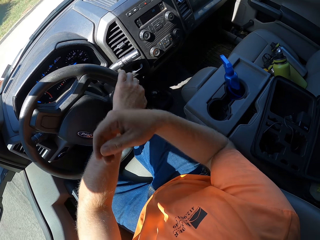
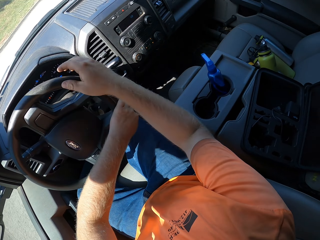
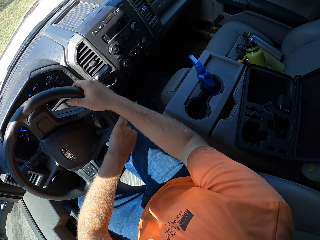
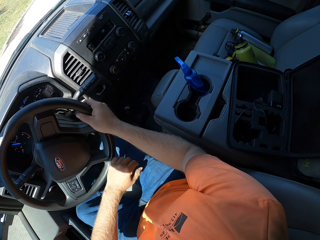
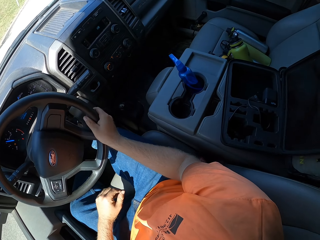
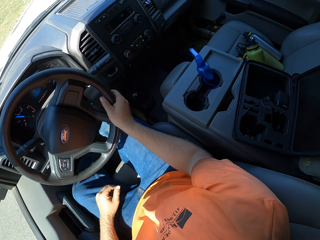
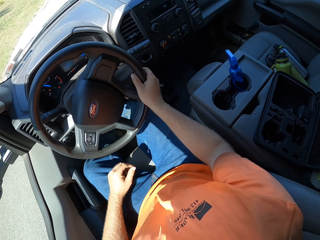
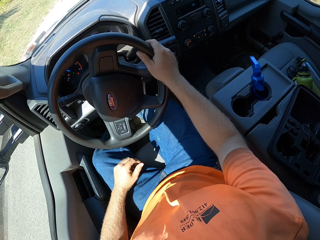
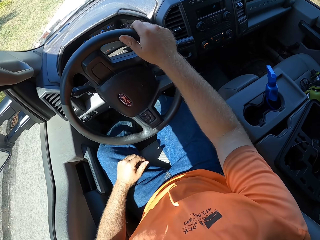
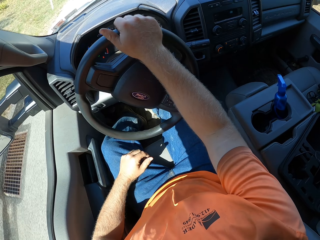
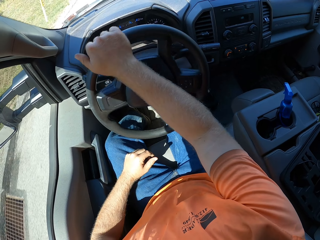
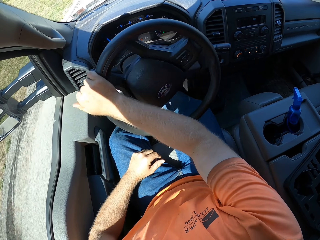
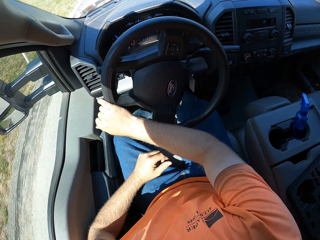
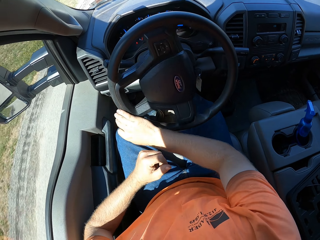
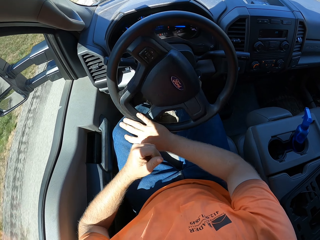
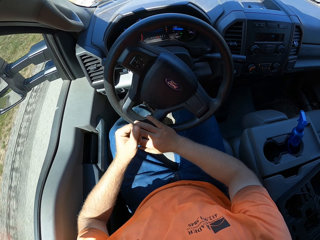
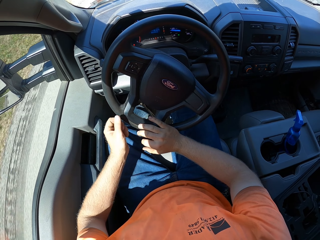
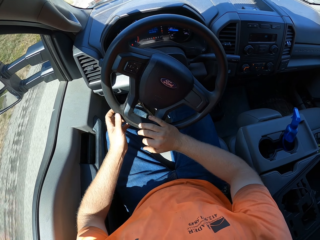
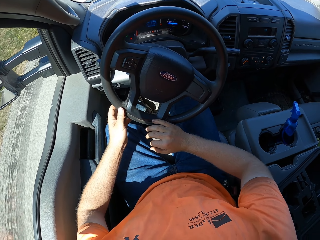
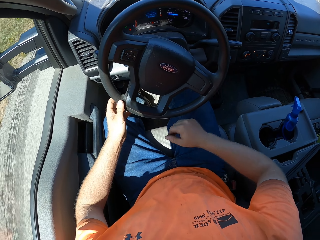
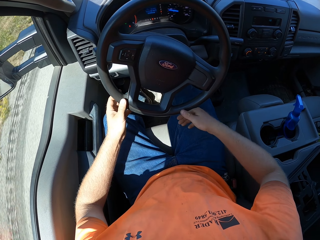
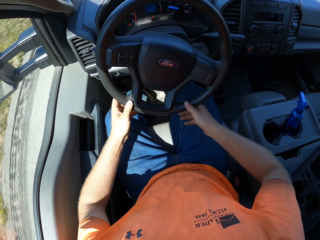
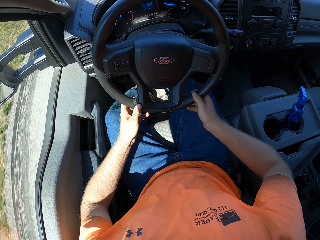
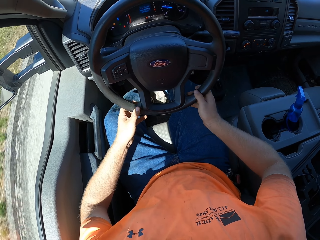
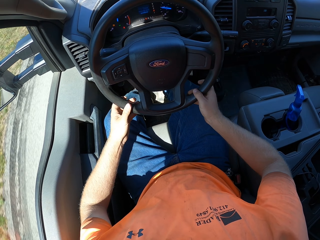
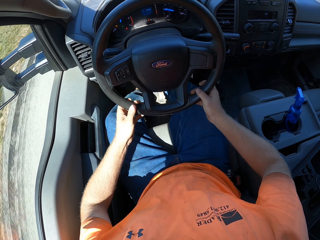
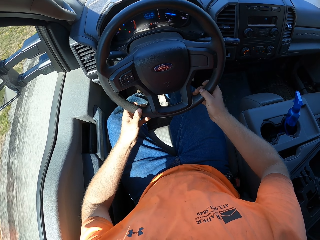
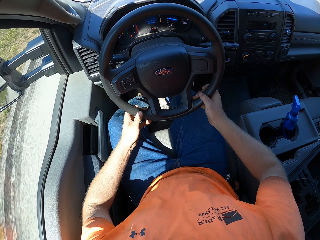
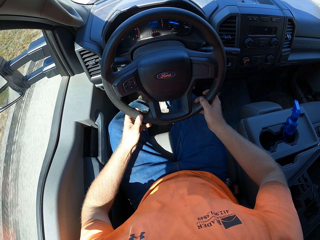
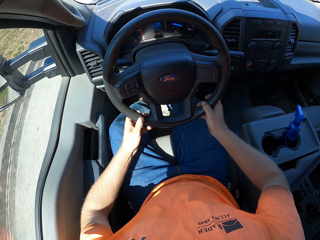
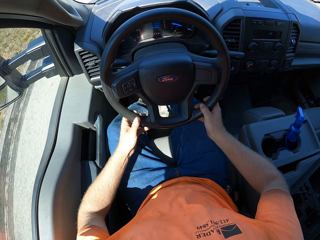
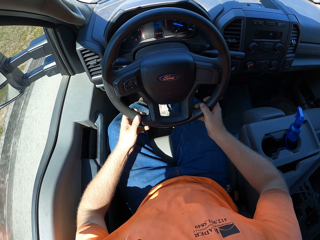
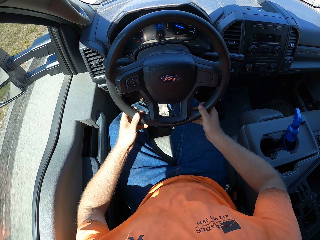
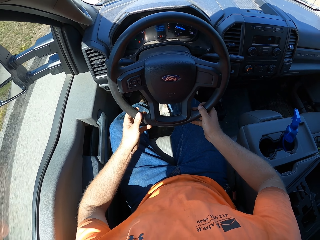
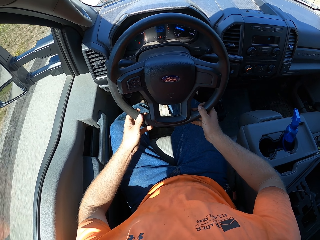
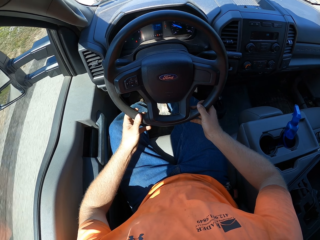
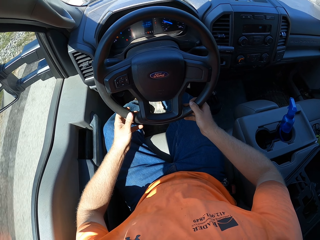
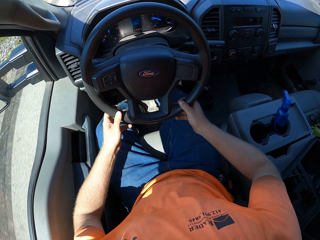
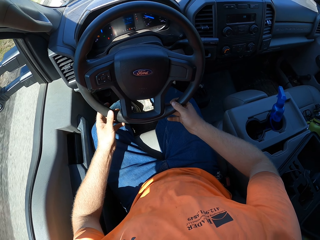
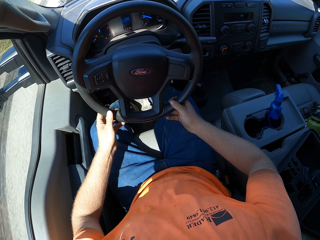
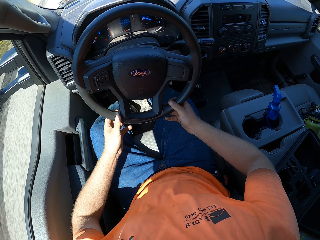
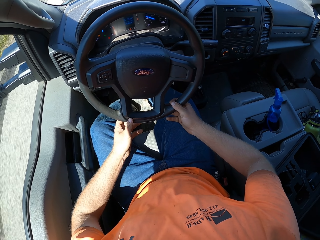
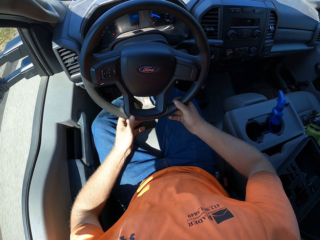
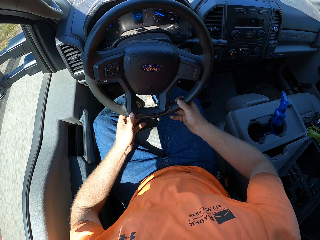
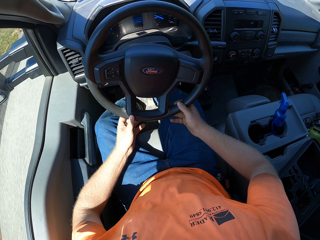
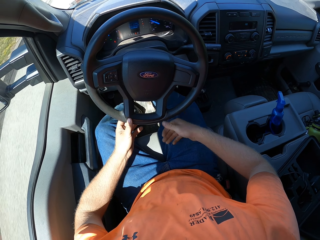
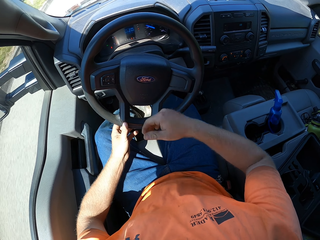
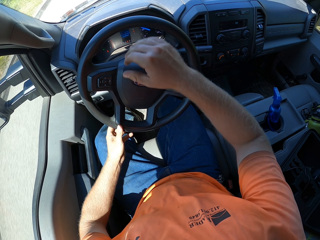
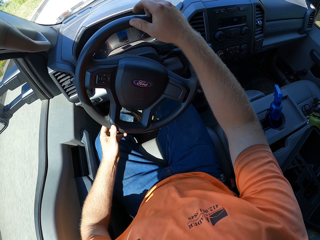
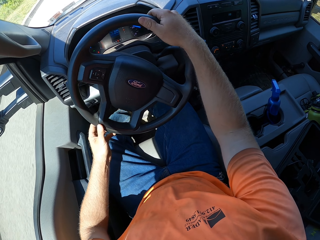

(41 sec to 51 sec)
The camera wearer drives with one hand on the wheel. They place the left hand on the wheel and drive with both hands.

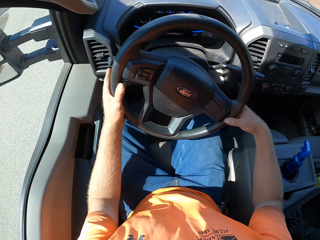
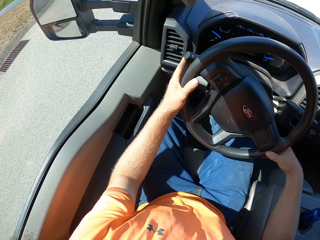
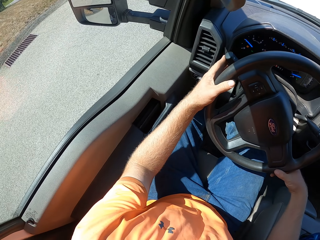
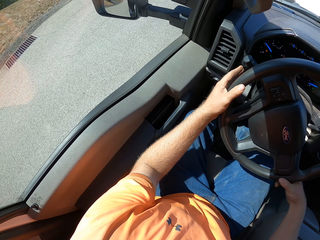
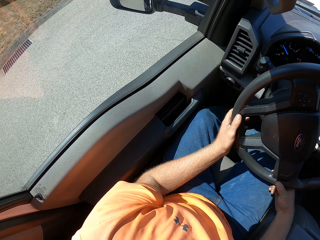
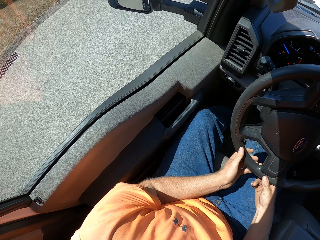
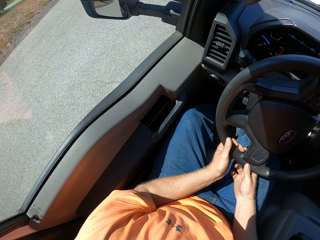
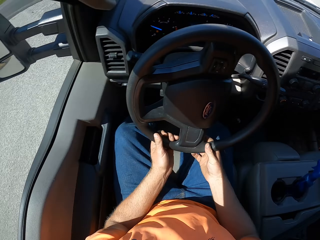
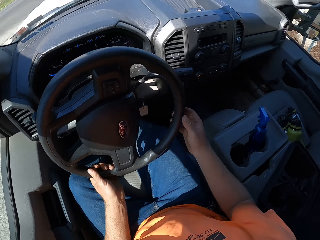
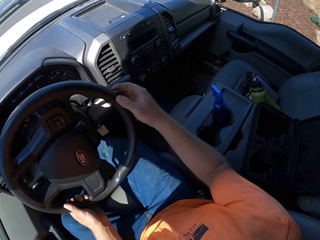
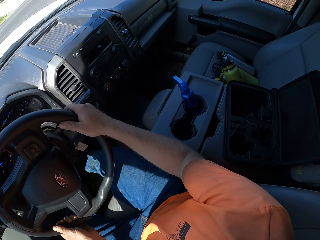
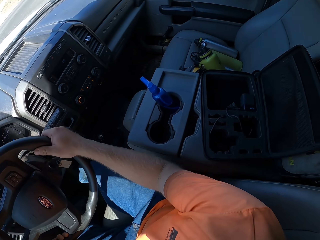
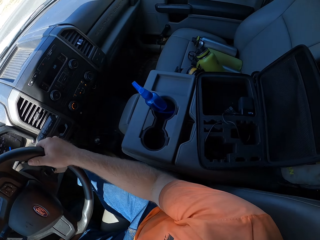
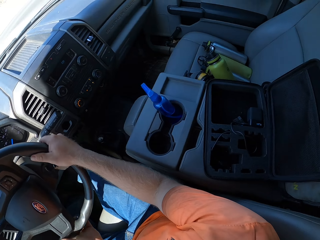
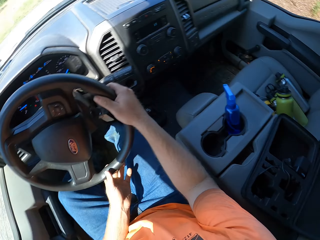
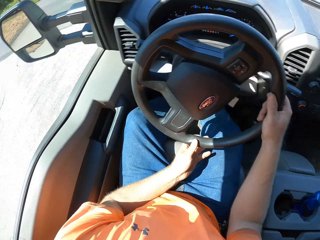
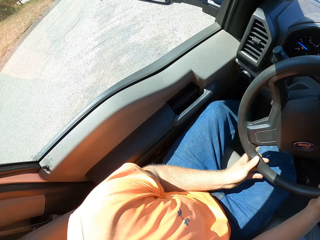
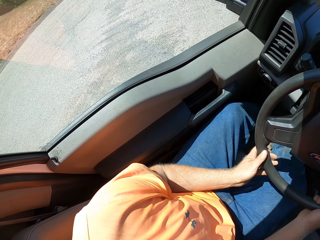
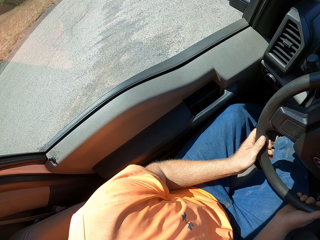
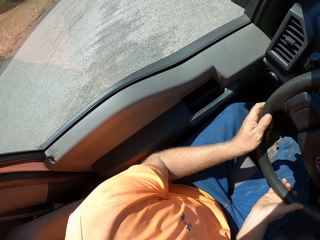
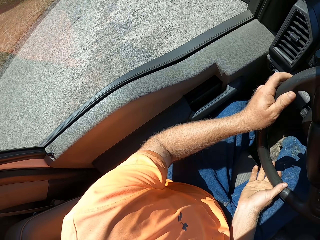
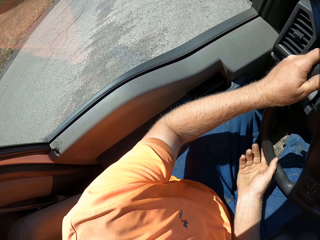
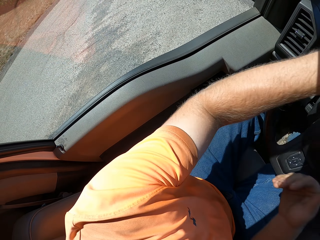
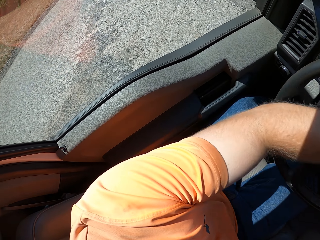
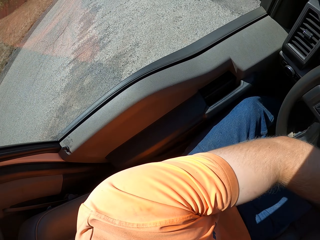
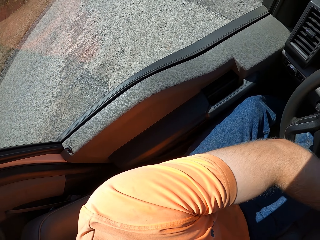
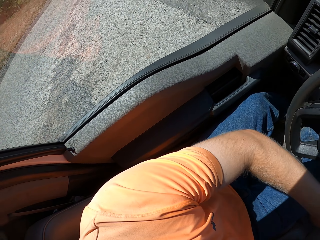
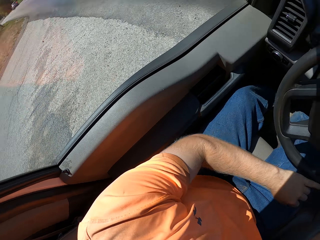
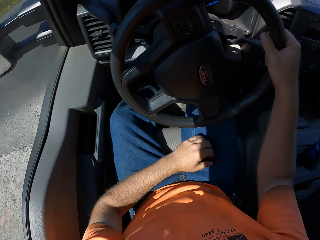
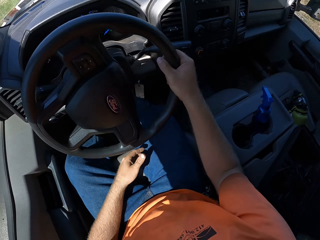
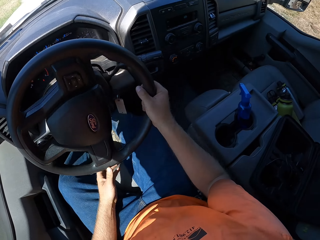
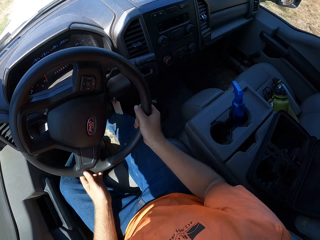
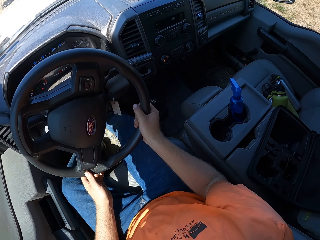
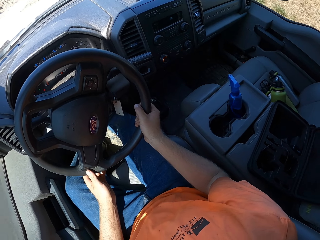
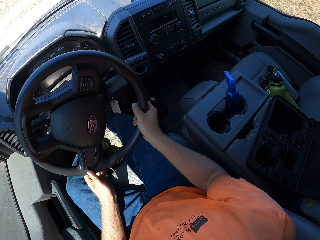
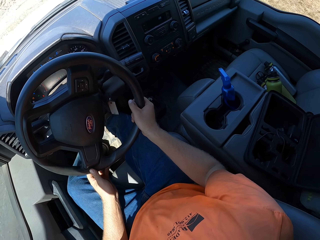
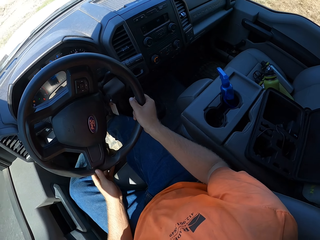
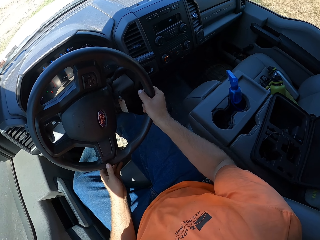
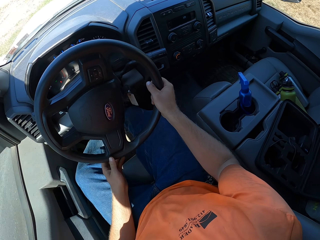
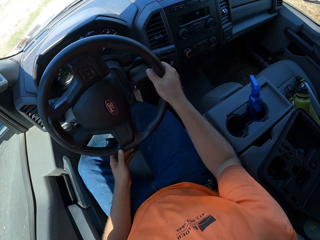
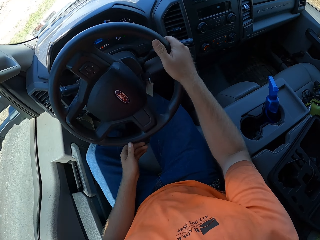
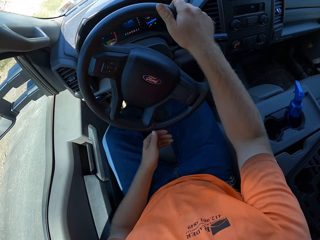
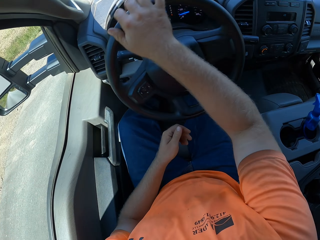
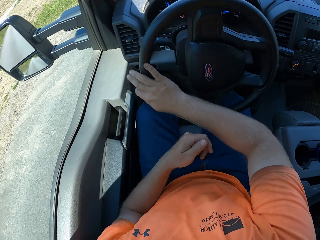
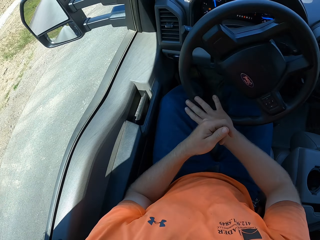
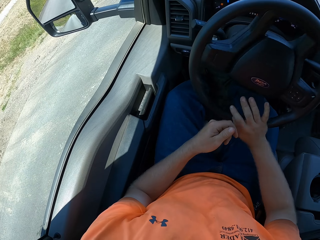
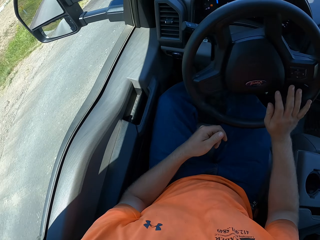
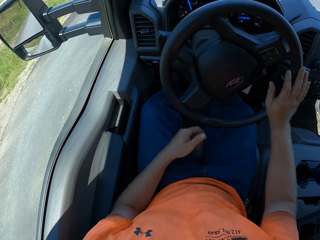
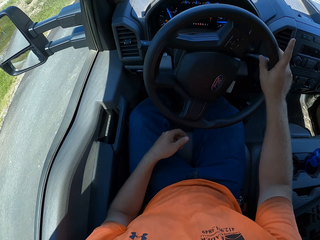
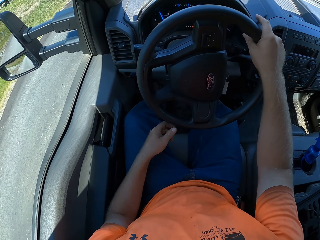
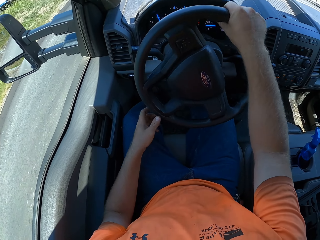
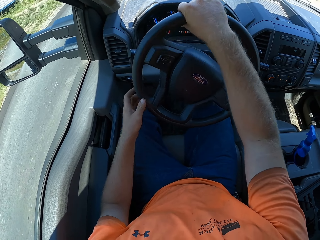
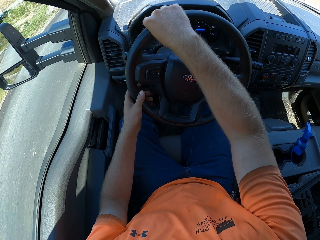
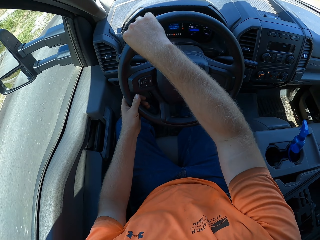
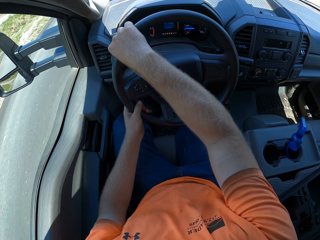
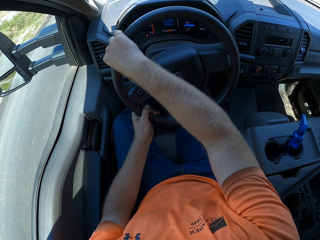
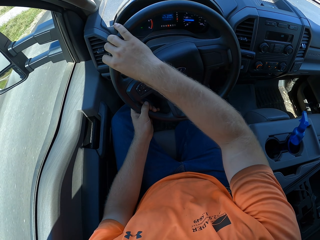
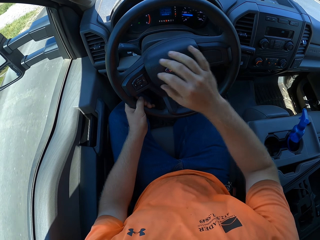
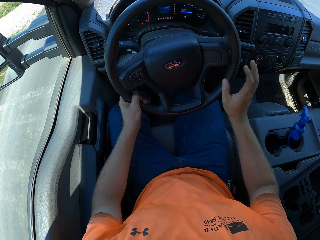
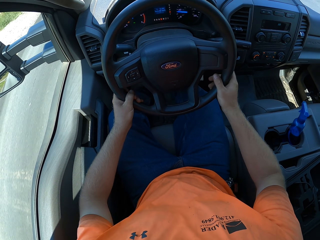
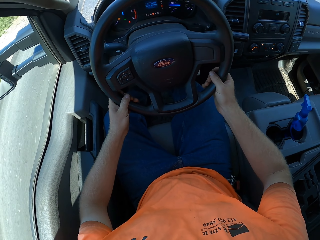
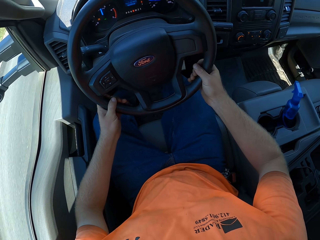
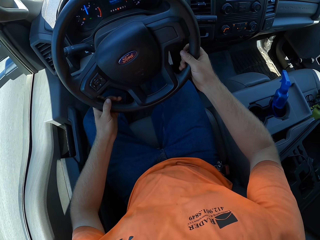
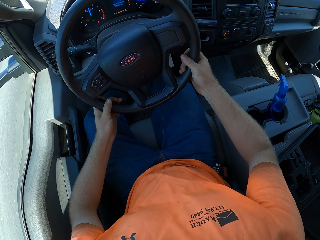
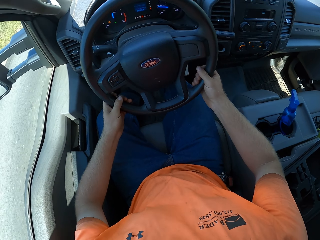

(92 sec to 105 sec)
The camera wearer looks around. He drives. He takes his left hand away from the wheel. He places the left hand on the wheel and drives with both hands.
